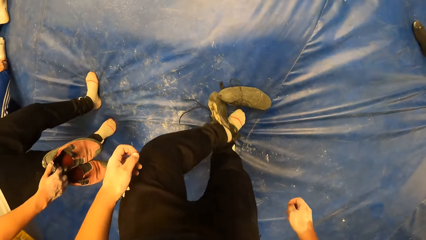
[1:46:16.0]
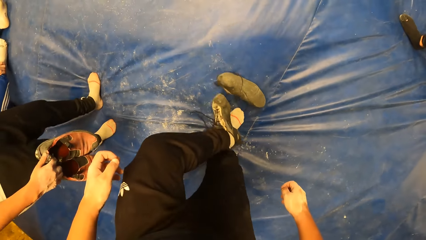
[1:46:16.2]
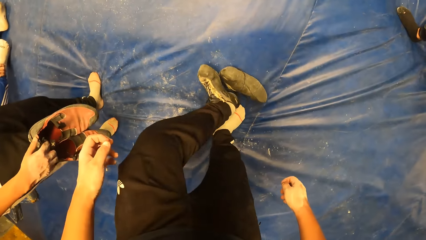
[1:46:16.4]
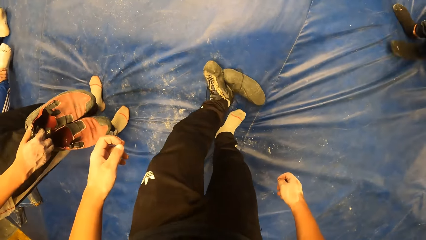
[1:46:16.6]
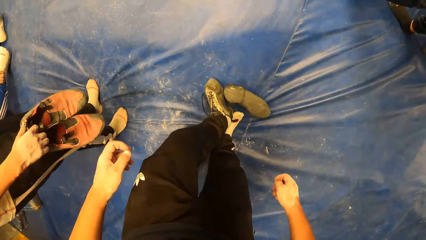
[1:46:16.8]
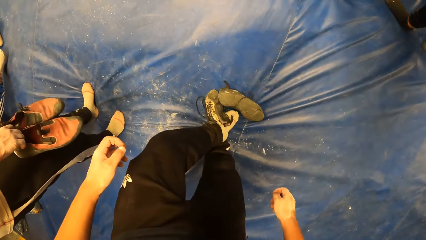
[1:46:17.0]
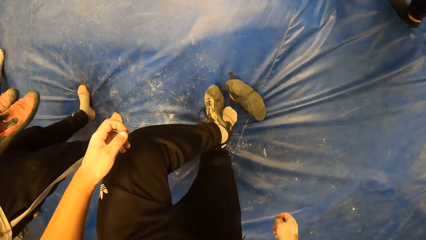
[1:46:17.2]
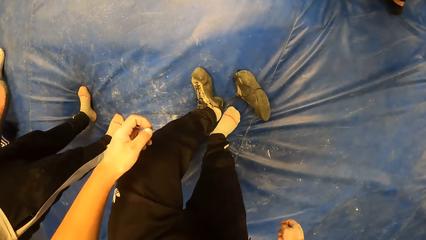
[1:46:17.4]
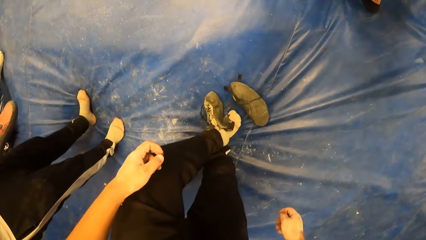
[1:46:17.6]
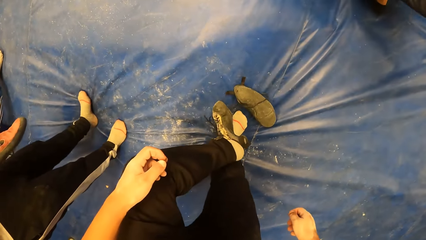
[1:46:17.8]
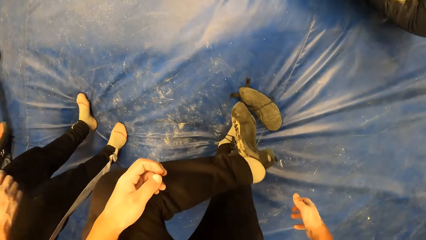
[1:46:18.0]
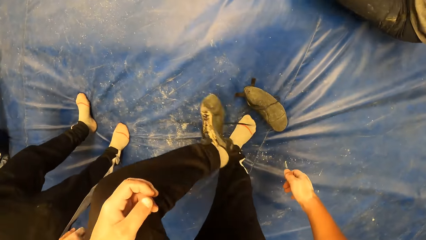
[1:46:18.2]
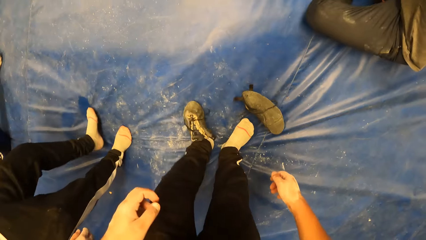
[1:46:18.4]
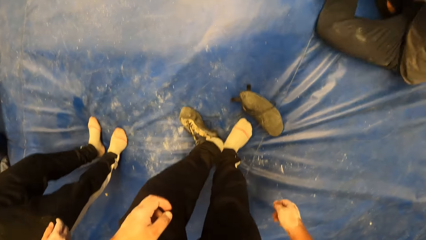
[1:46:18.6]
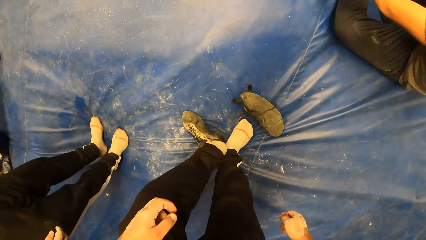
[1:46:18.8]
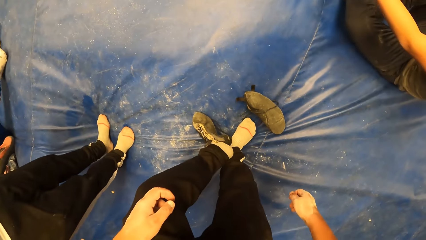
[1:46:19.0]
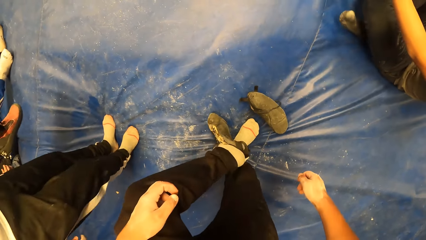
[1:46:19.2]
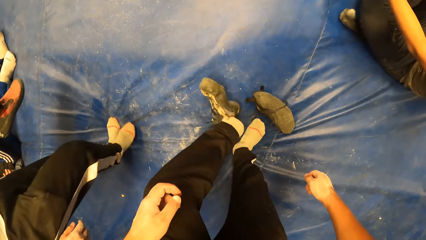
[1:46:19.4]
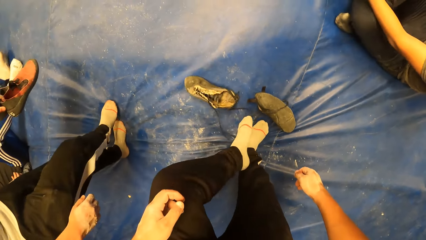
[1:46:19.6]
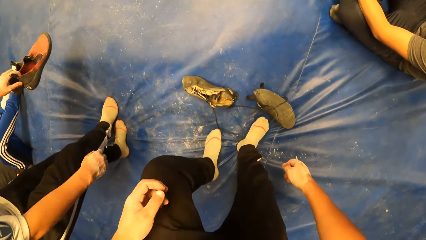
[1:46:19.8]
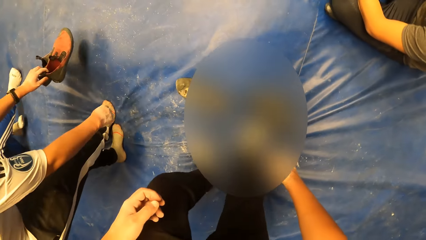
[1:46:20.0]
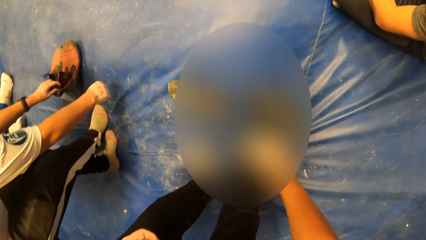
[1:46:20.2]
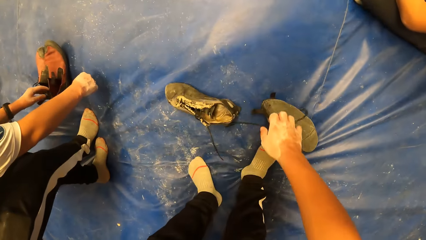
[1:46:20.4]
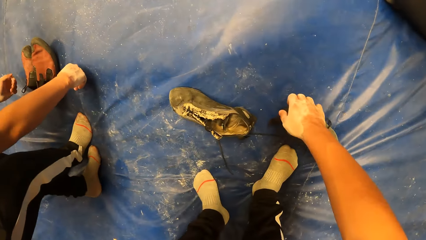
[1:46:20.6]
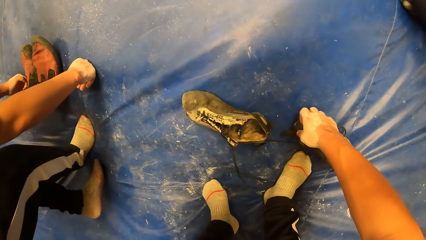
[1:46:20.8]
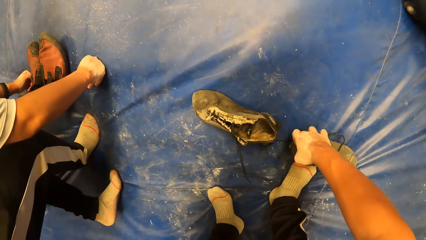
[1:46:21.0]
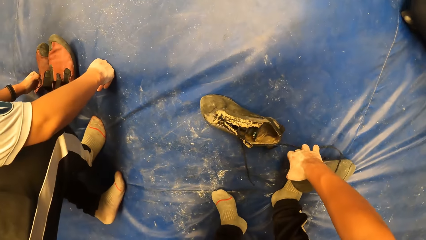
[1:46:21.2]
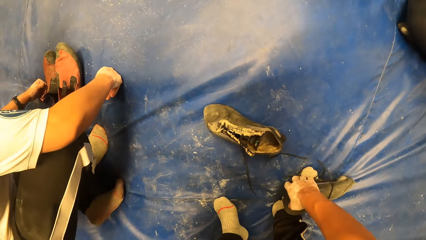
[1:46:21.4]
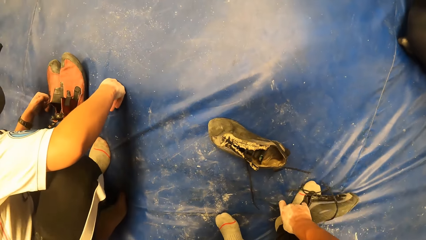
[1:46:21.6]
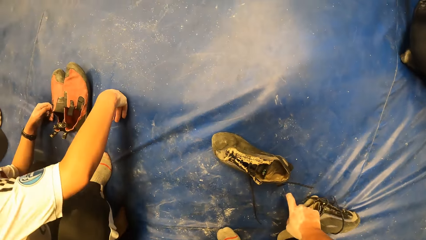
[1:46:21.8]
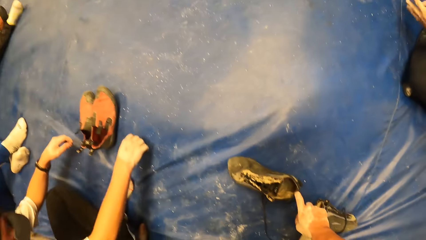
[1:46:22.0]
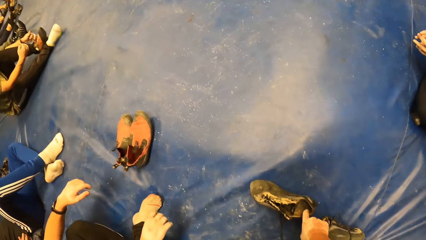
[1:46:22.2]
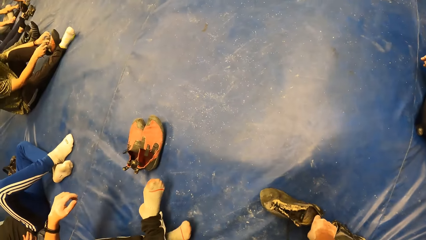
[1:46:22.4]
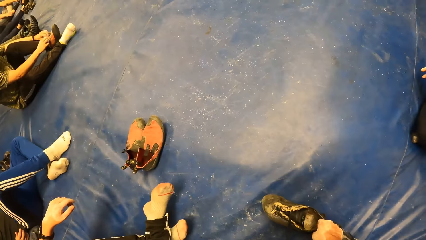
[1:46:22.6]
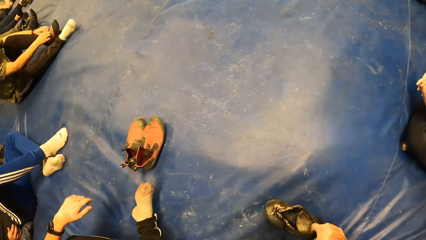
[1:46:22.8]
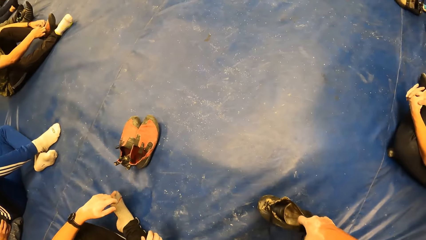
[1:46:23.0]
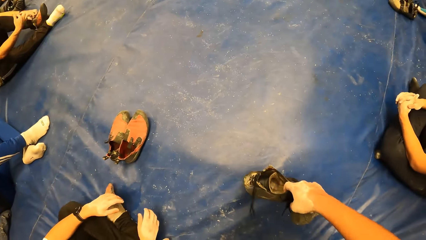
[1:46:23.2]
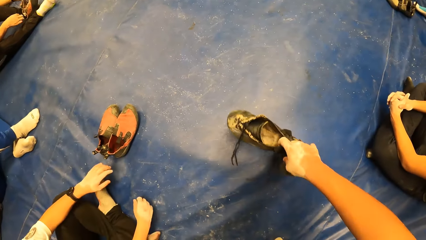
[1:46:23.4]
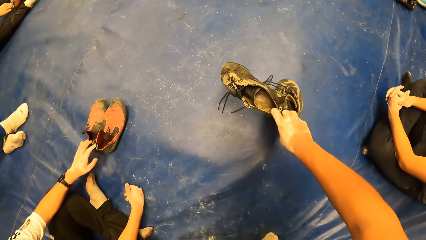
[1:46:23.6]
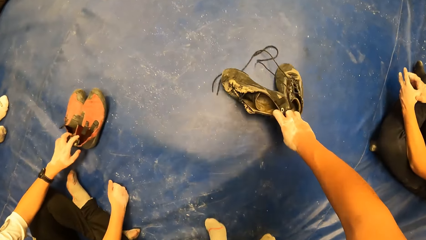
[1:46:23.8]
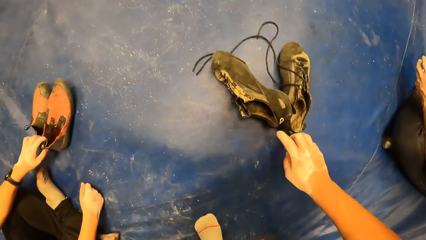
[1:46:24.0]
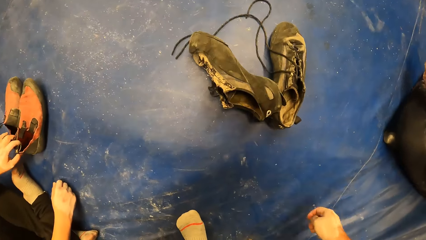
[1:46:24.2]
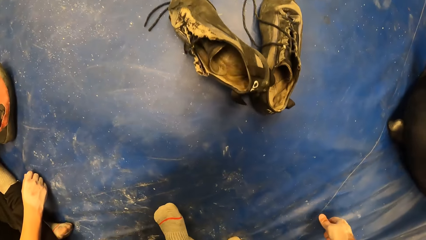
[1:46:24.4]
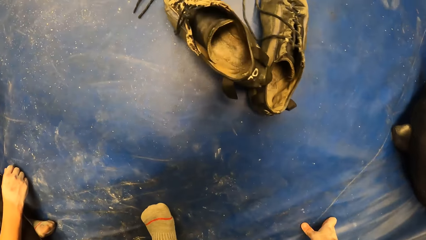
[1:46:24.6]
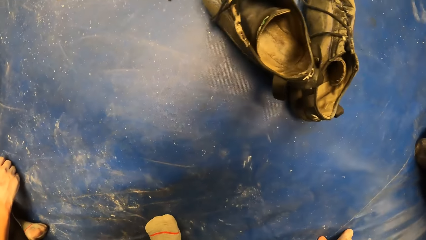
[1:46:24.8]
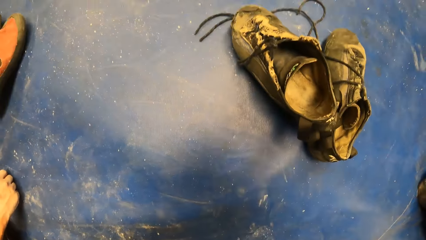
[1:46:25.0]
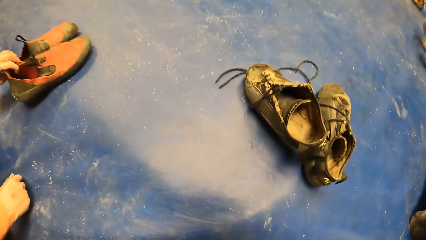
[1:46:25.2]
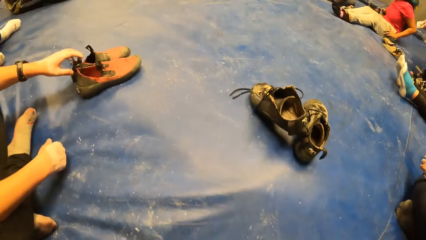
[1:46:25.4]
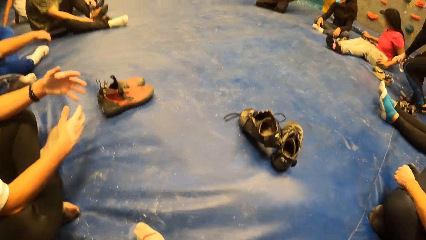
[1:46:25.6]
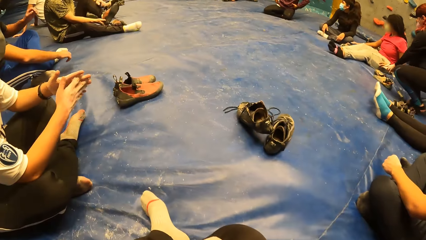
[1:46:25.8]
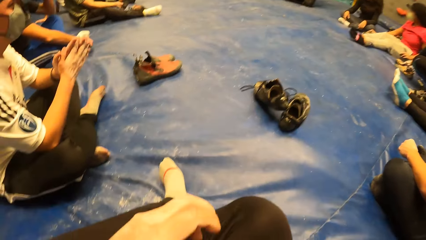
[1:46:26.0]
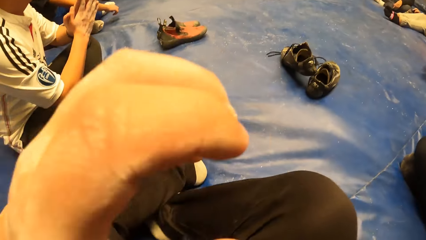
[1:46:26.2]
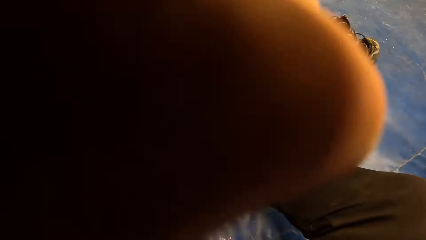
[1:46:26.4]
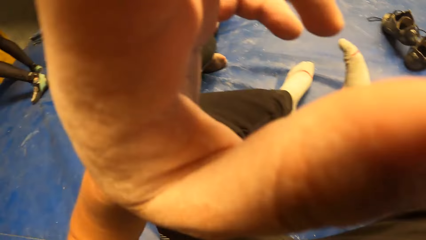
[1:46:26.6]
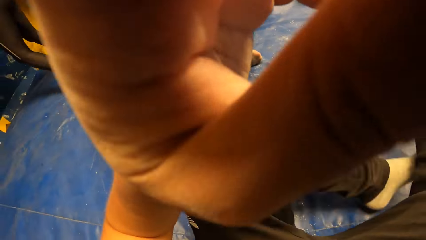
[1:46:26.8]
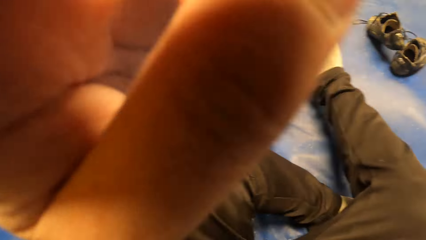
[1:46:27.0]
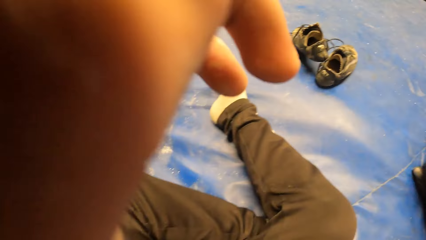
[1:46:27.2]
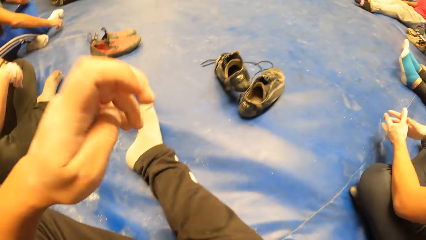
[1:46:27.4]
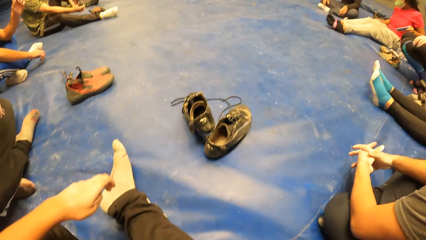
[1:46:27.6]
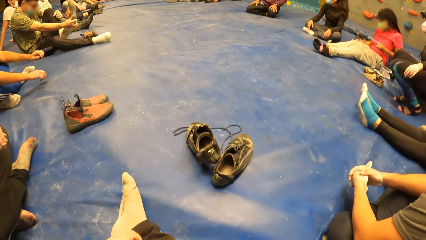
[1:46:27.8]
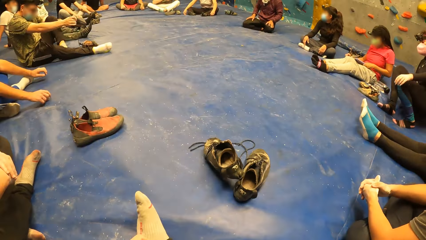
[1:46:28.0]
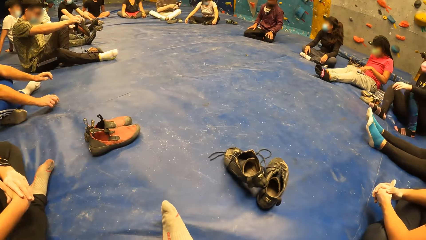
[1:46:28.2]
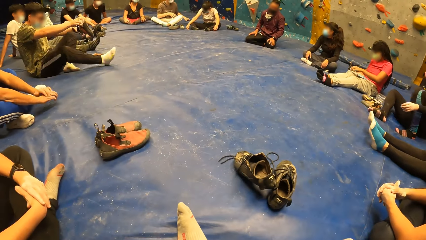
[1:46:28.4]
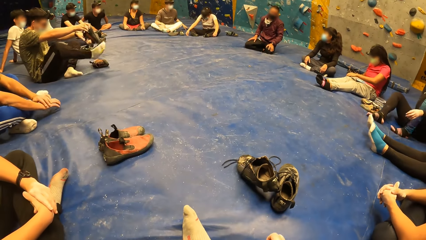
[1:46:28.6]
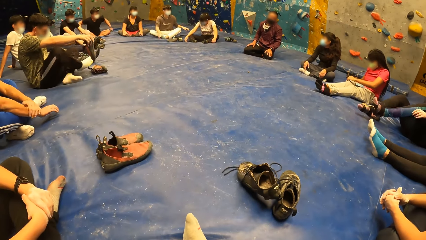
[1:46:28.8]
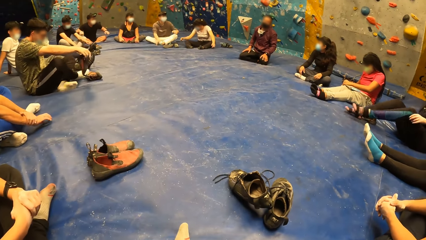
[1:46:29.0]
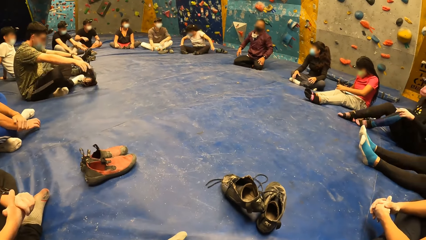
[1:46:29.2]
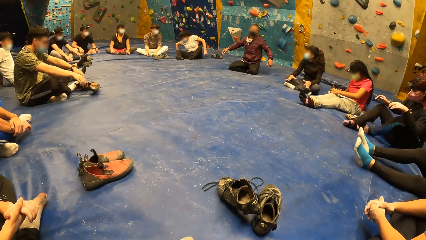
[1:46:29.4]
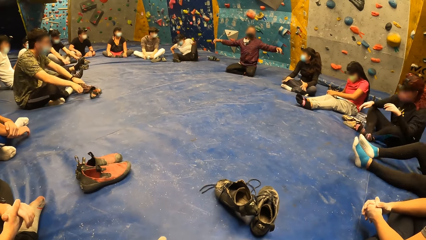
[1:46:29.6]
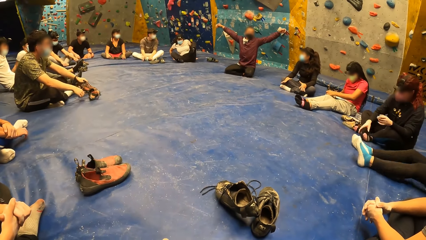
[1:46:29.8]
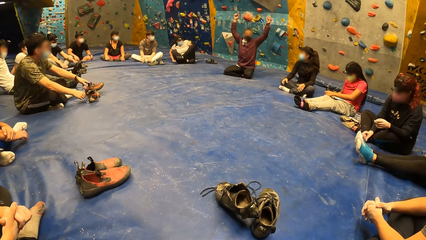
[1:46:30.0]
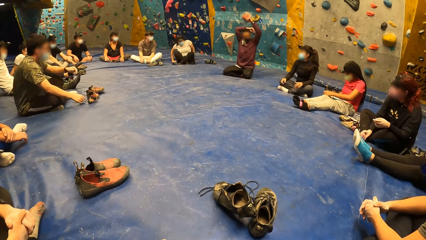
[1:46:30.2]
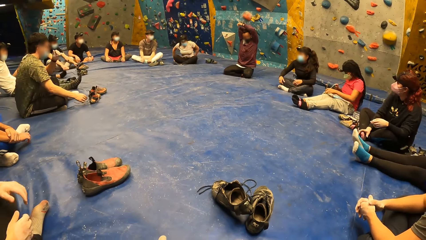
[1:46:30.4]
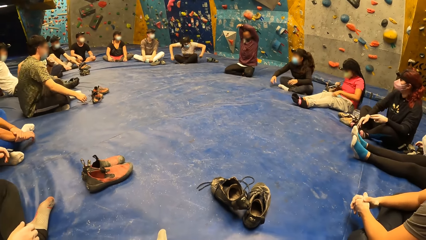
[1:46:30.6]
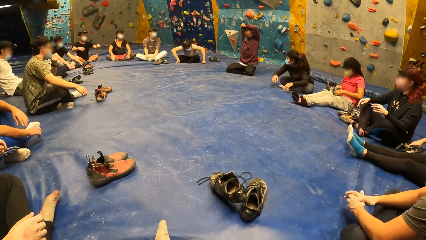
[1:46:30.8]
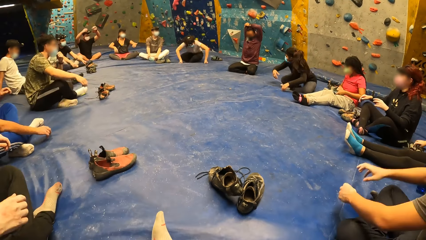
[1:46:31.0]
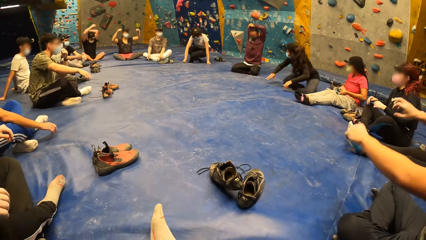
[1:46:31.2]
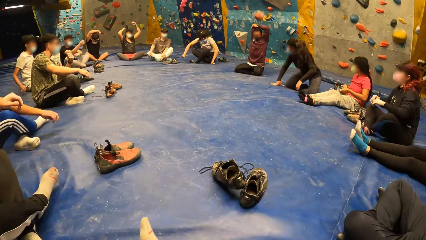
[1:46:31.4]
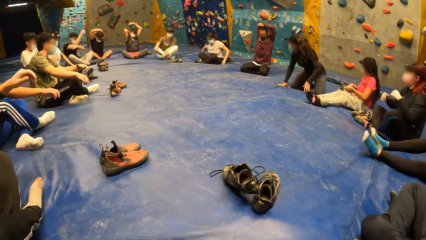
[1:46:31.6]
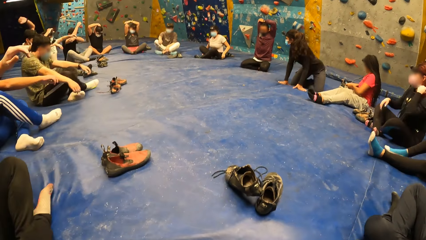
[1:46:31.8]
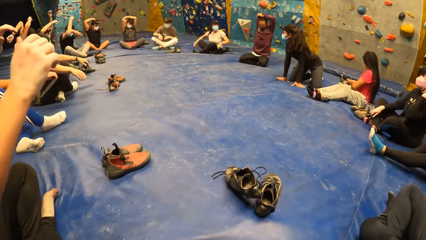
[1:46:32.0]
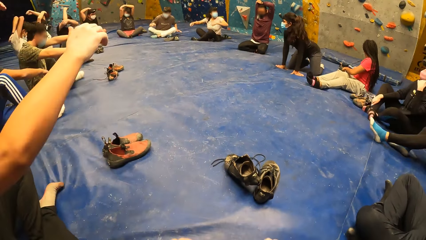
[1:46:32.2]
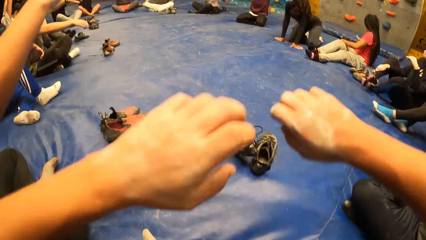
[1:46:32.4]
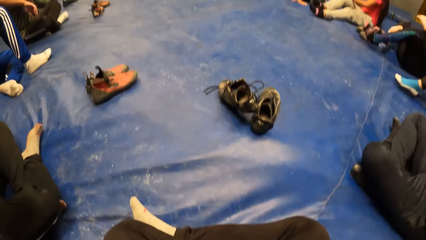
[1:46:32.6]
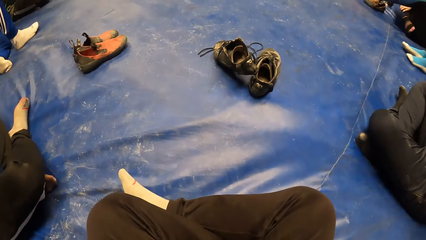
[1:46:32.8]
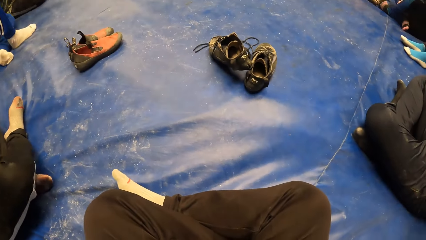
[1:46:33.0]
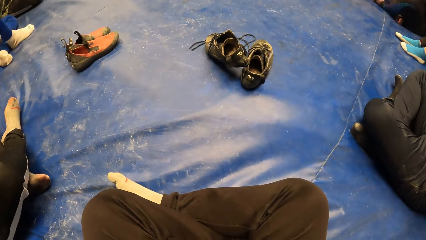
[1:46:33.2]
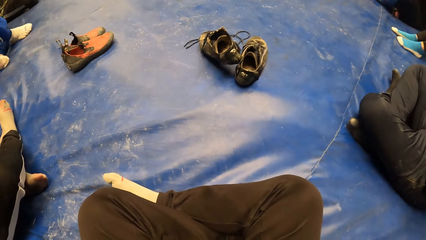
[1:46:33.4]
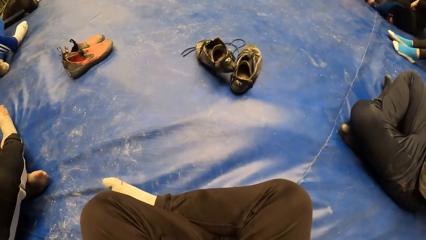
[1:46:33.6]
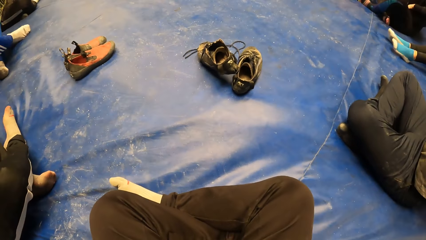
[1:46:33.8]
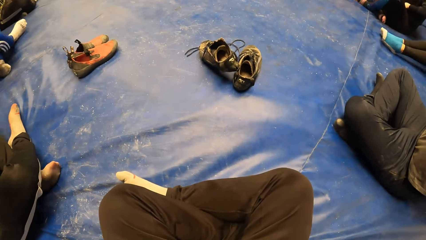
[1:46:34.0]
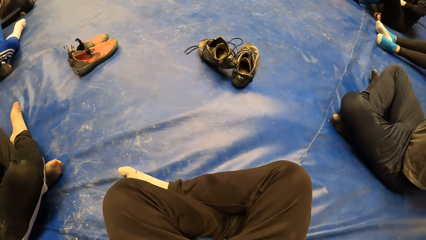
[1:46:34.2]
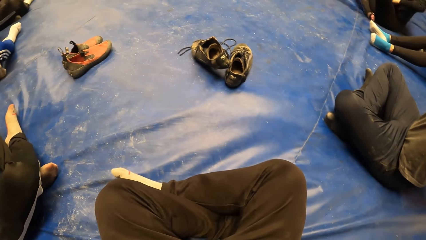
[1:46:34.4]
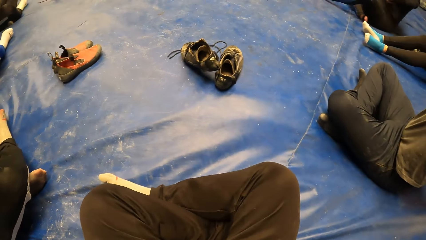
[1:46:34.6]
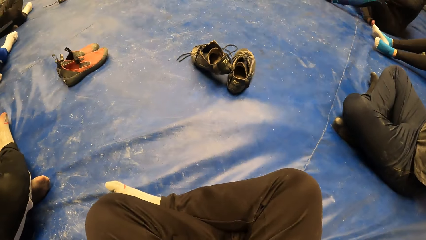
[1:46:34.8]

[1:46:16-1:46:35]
A man passes the pair of shoes in his right hand to his left hand. He places the pair of shoes in his left hand on the bouldering mat in the rock wall climbing gym. The camera wearer picks up the pair of shoes from the bouldering mat in the rock wall climbing gym with his right hand. The man sits on the bouldering mat in the rock wall climbing gym. The camera wearer places the pair of shoes on the bouldering mat in the rock wall climbing gym. He sits on the bouldering mat in the rock wall climbing gym. He does something. A person exercises. The camera wearer exercises with the group of people.
